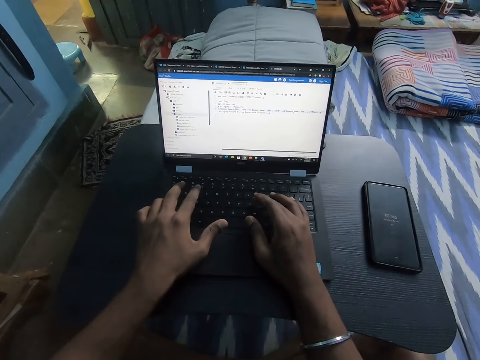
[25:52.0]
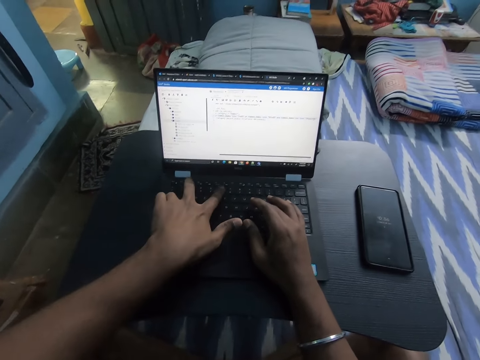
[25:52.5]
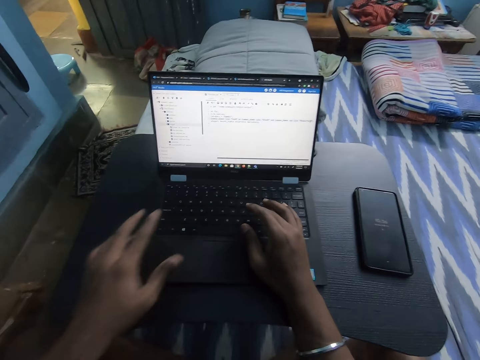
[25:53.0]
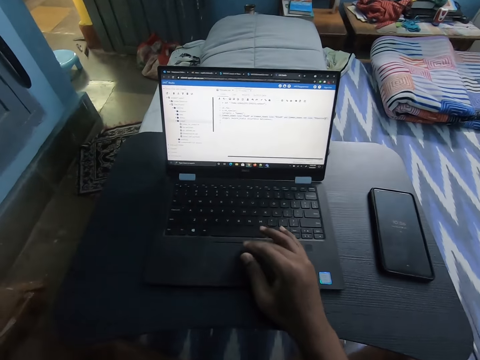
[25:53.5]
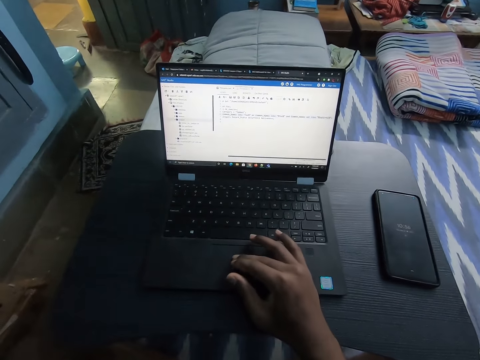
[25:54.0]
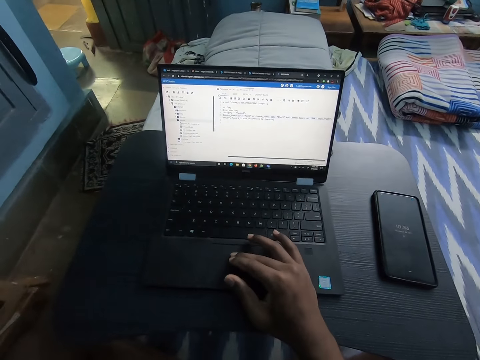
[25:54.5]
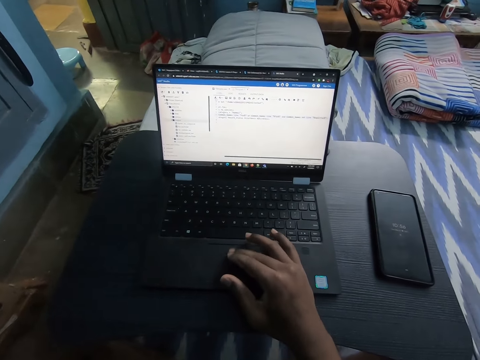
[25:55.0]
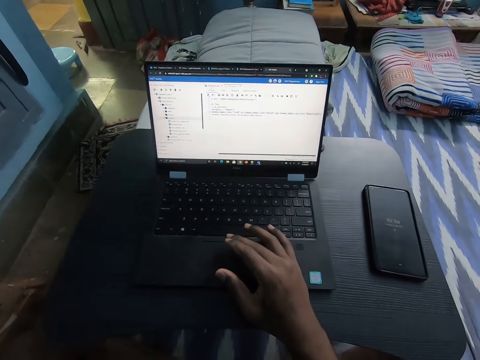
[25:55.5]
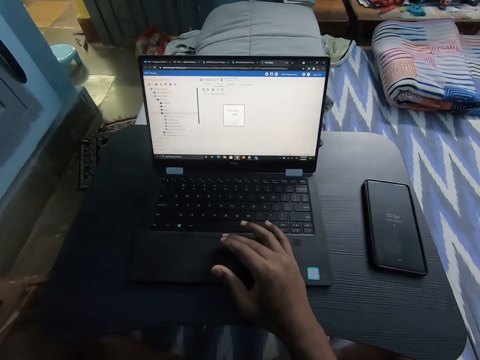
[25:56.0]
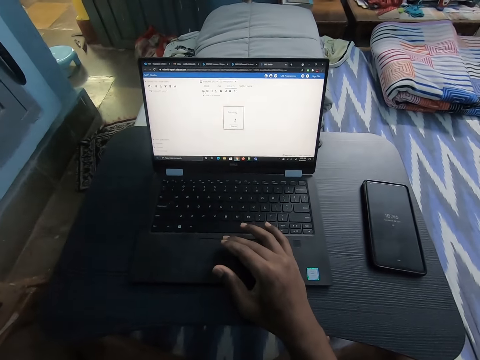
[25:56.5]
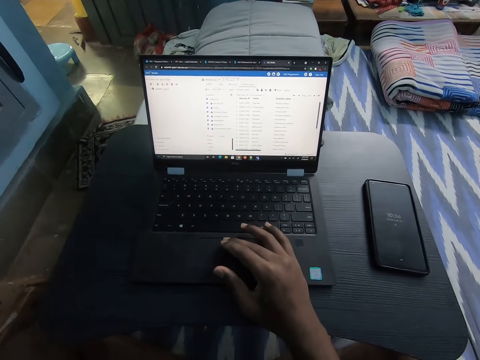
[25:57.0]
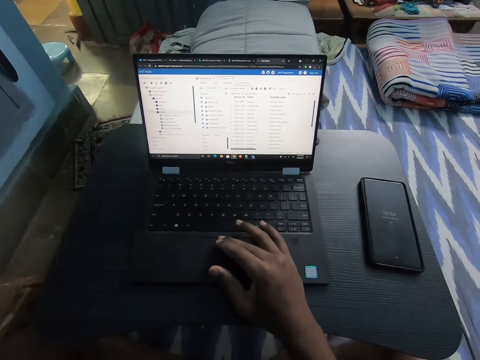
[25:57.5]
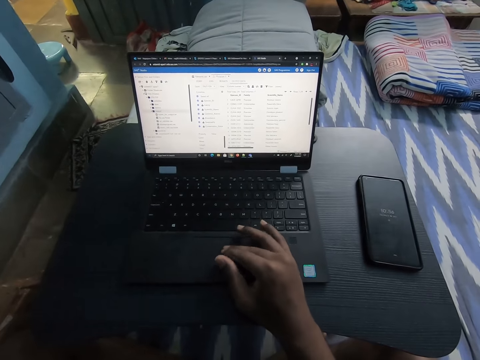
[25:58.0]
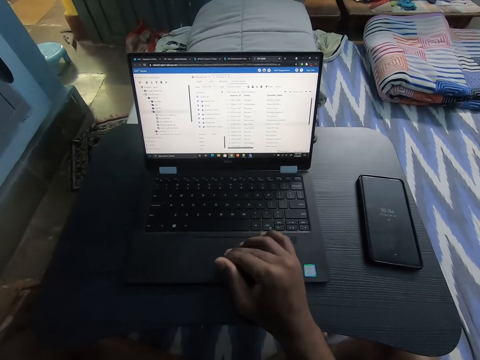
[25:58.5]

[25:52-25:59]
The camera wearer removes his hand from the laptop. He operates the laptop on the table with his right hand.

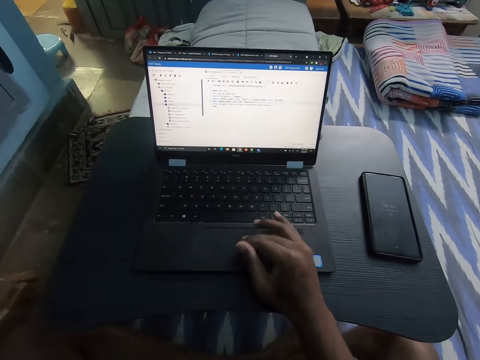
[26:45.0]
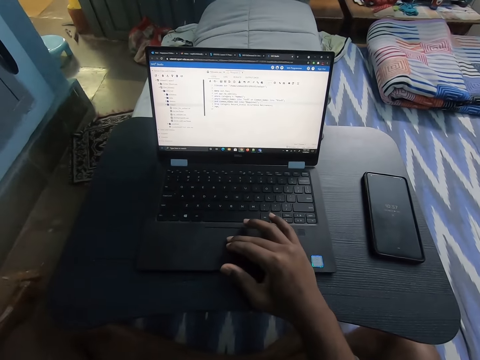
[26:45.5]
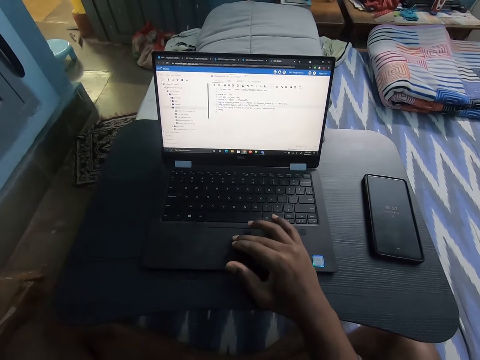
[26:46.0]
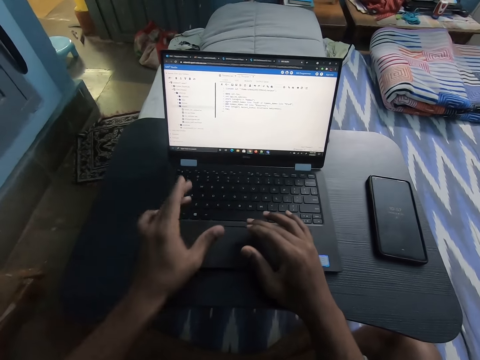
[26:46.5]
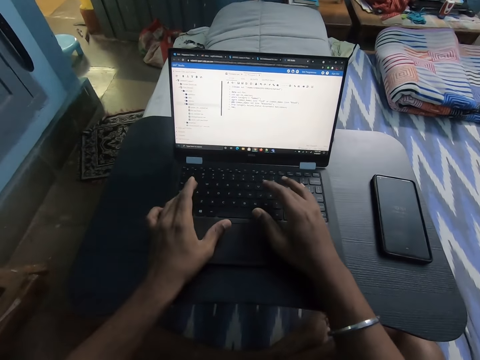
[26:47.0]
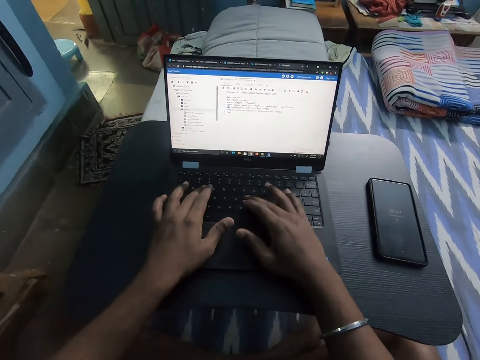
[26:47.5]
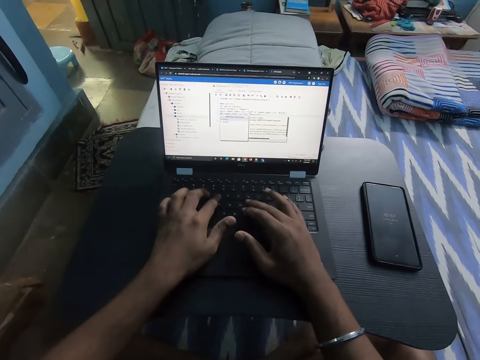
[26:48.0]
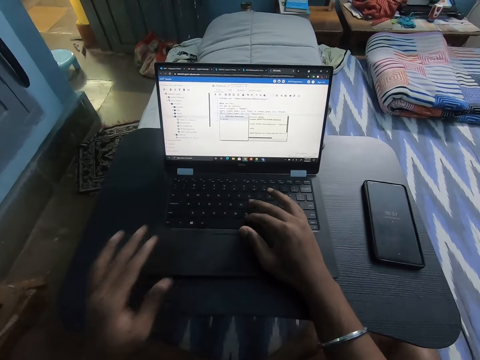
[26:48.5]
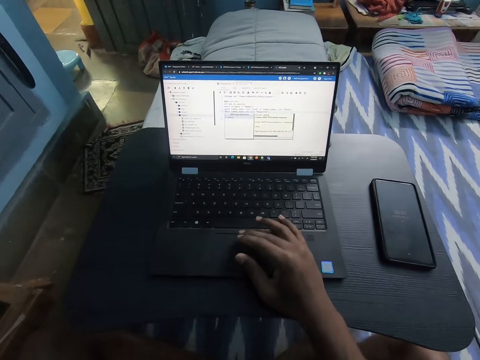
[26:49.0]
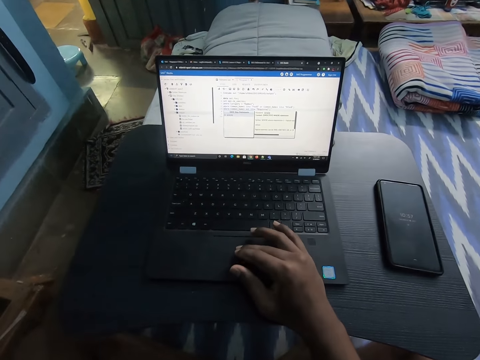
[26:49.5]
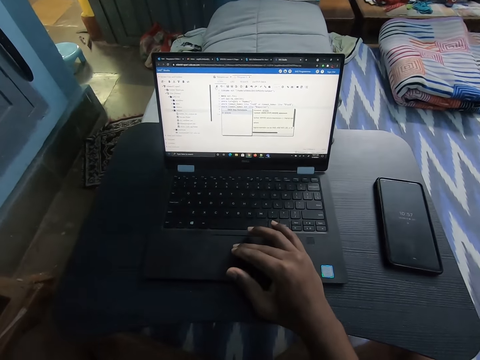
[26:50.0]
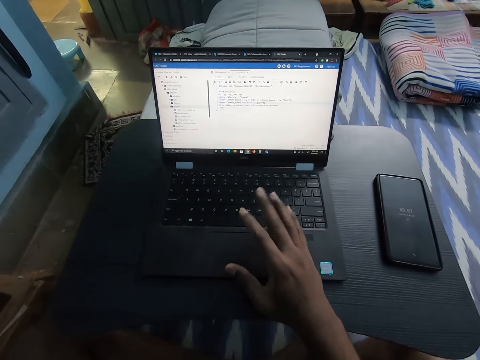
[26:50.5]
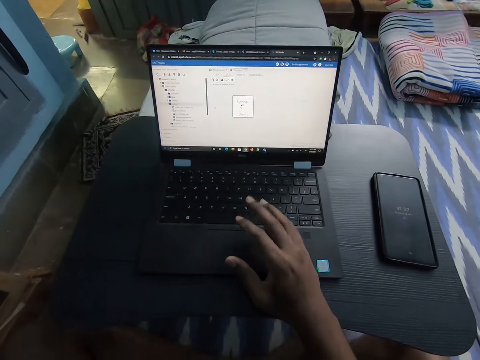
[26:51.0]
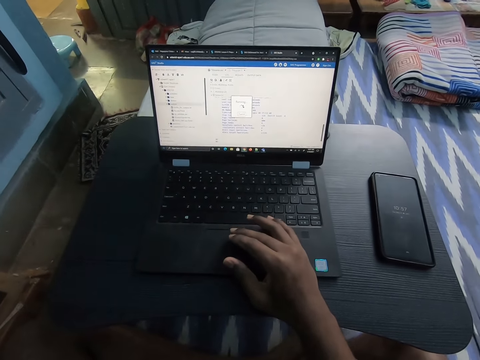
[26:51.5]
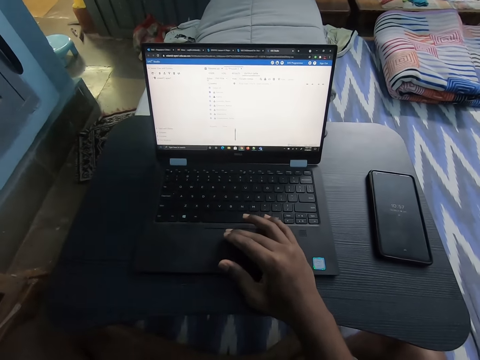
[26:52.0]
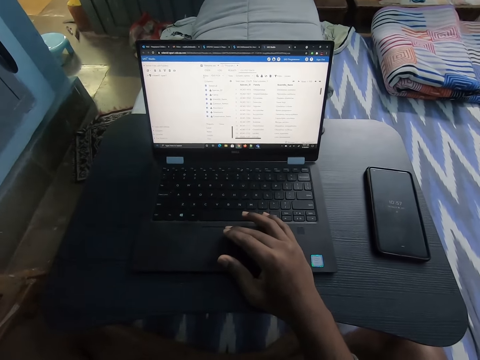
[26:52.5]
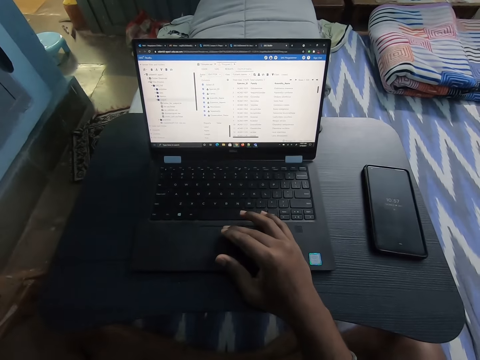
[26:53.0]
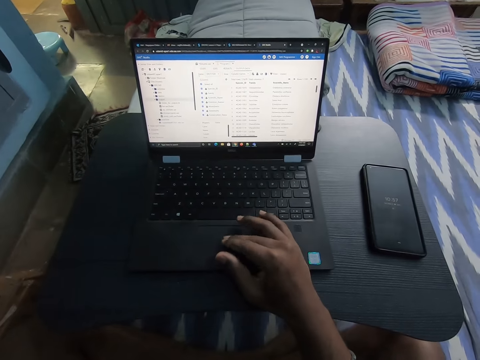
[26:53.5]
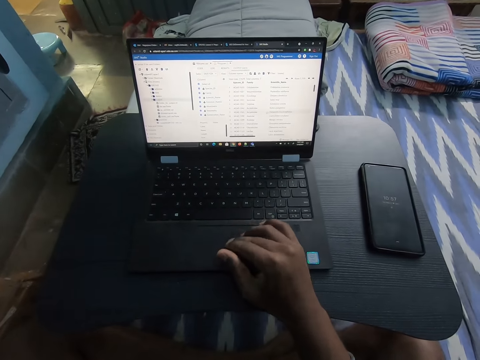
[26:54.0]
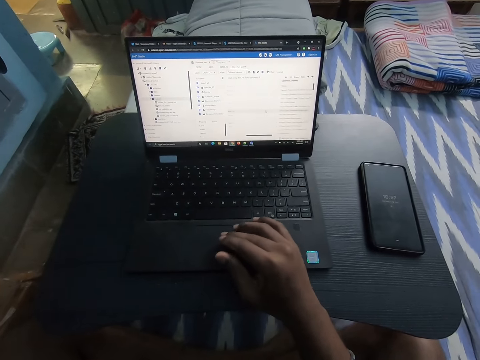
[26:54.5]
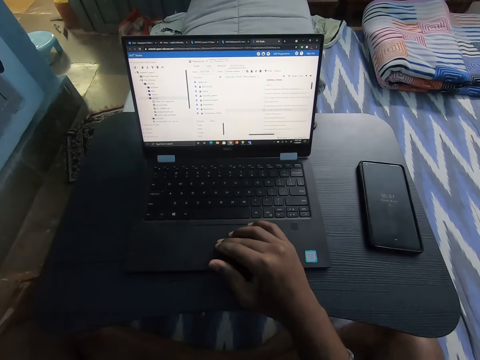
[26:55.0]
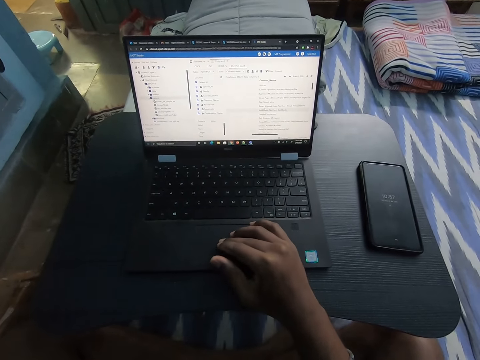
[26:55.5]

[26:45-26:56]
The camera wearer operates the laptop on the table with both hands. He places his hand on the laptop. He removes his hand from the laptop. He operates the laptop on the table with his right hand. He stretches his fingers. He operates the laptop.

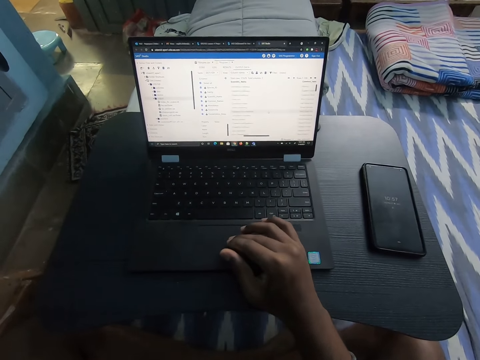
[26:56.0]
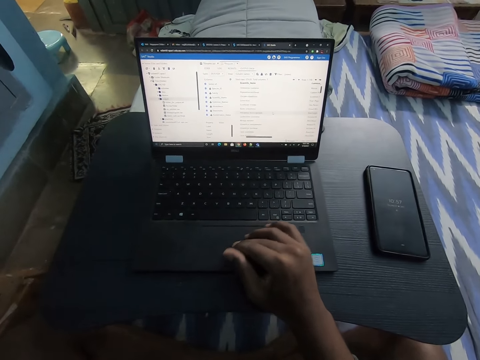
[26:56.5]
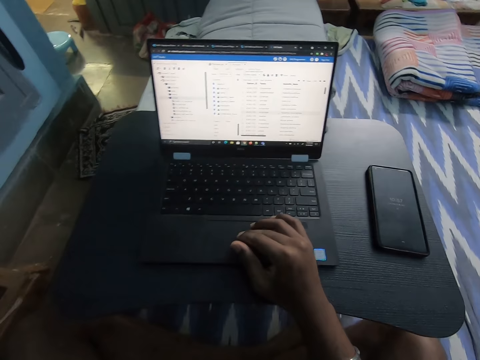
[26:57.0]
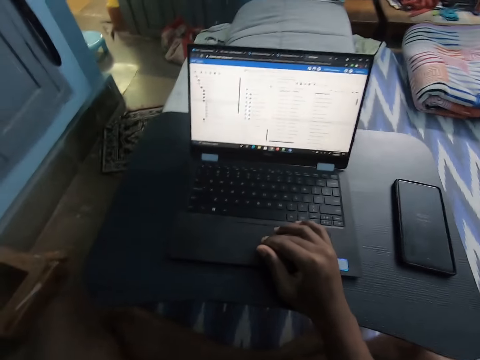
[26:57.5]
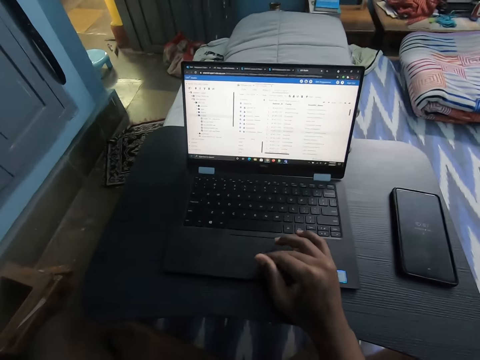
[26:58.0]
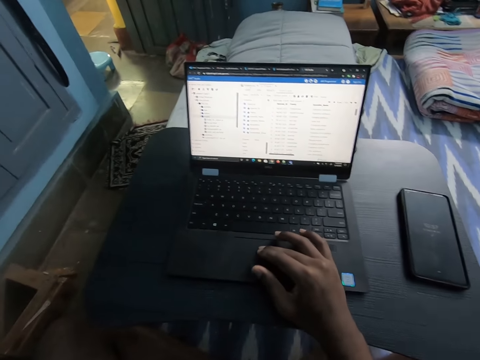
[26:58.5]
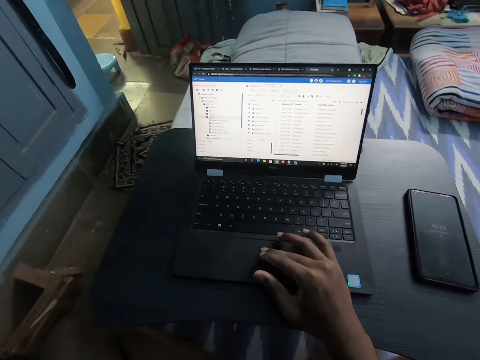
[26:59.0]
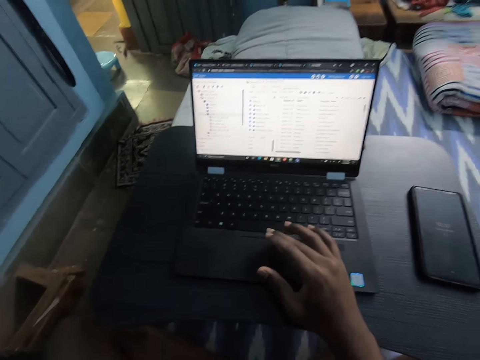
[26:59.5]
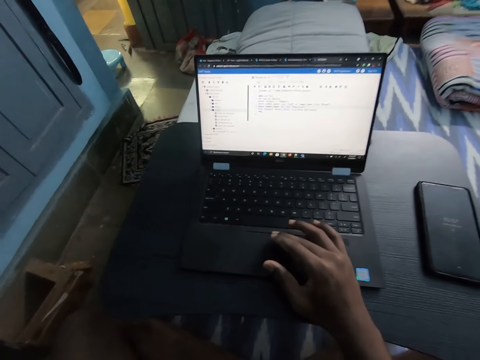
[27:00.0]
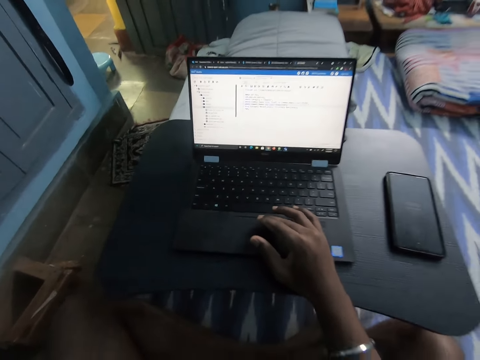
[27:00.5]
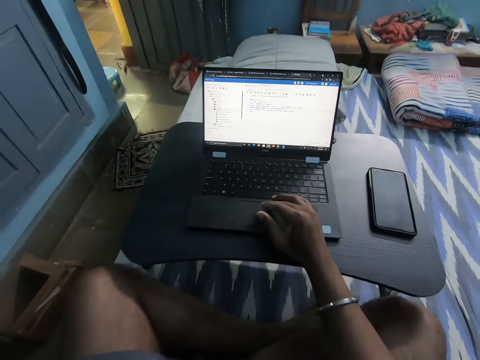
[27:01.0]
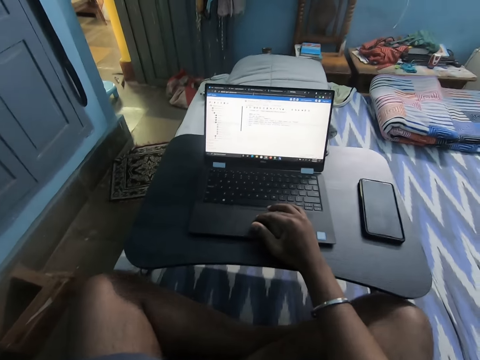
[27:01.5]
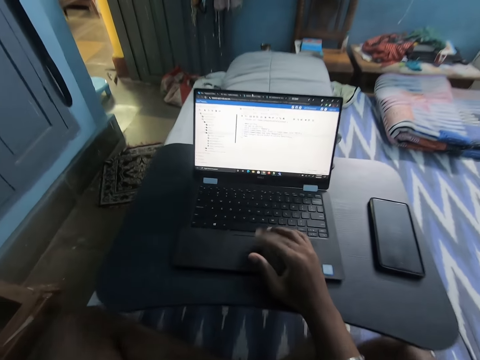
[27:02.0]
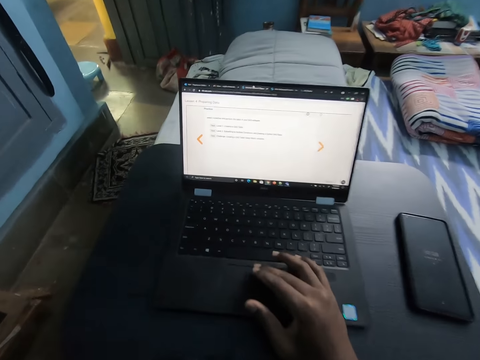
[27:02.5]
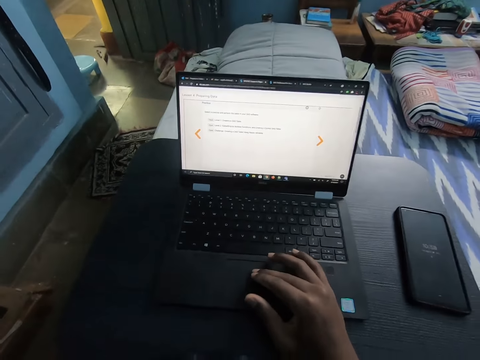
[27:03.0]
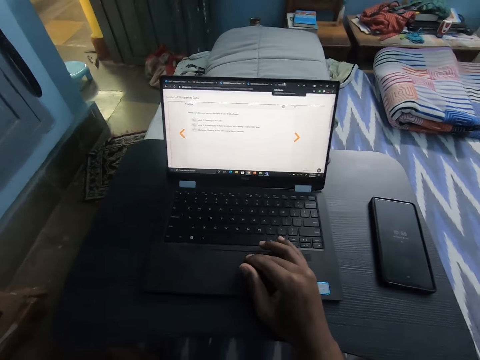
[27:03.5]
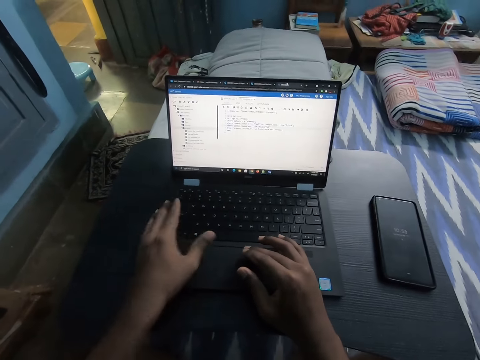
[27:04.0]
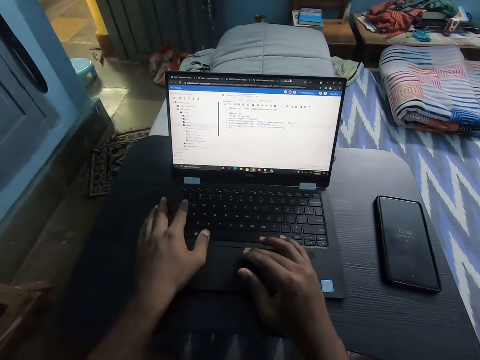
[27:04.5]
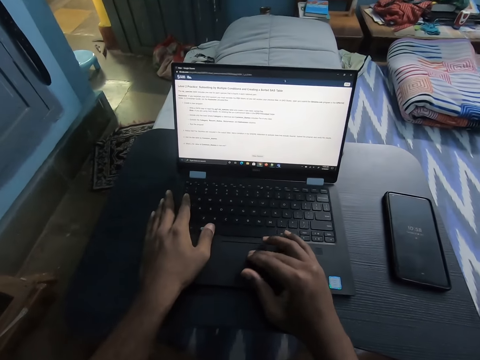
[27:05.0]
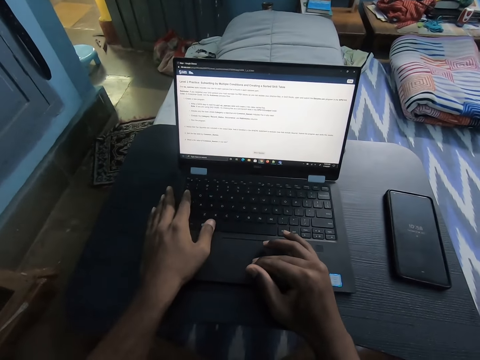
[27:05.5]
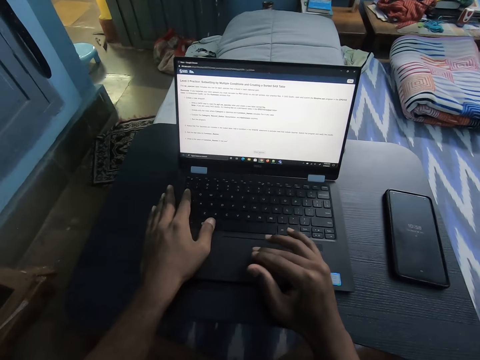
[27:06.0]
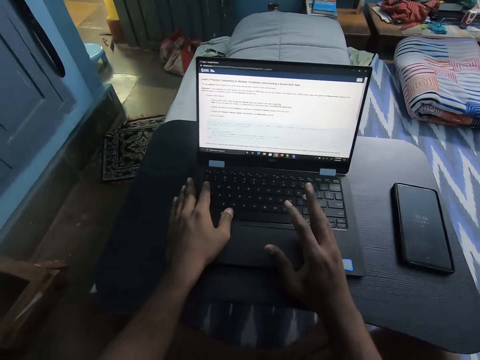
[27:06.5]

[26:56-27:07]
The camera wearer operates the laptop on the table with both hands. They place the hand on the laptop.
